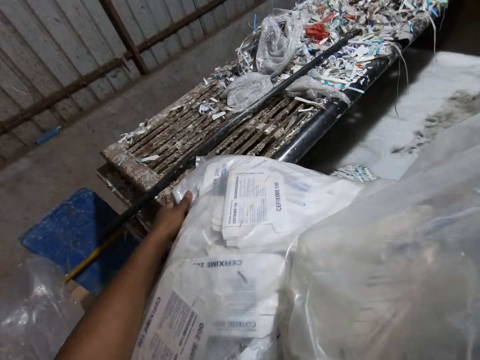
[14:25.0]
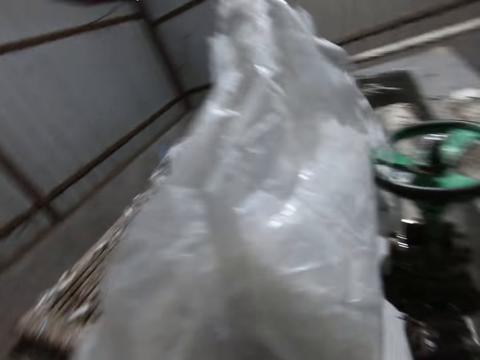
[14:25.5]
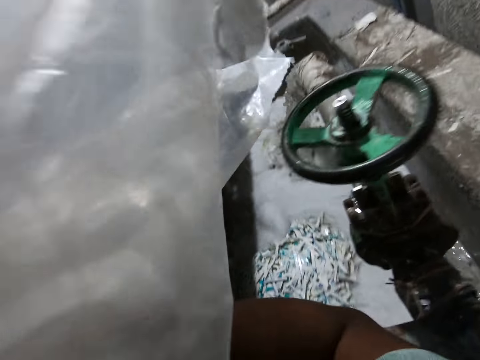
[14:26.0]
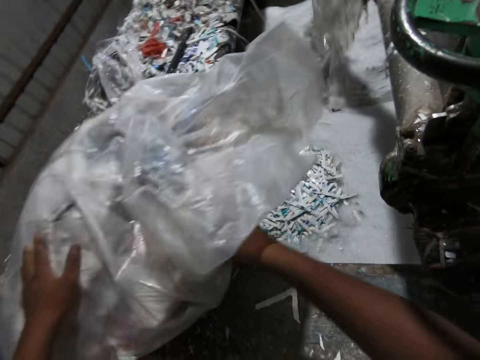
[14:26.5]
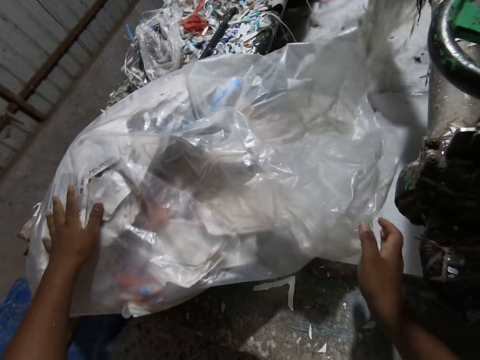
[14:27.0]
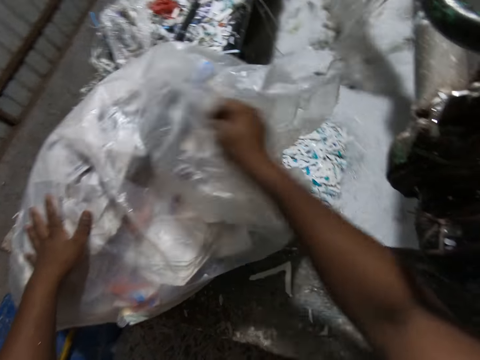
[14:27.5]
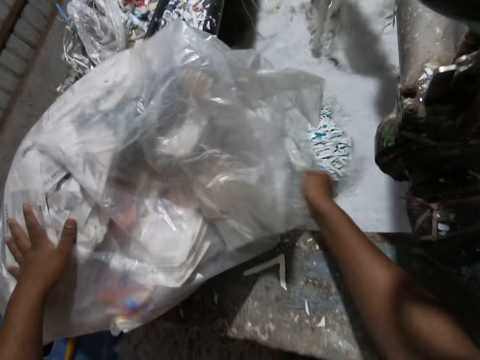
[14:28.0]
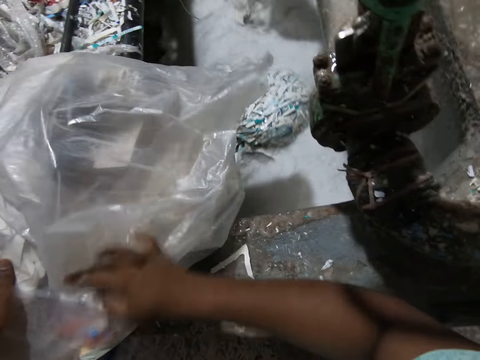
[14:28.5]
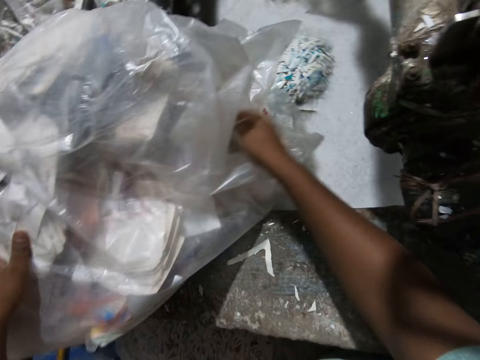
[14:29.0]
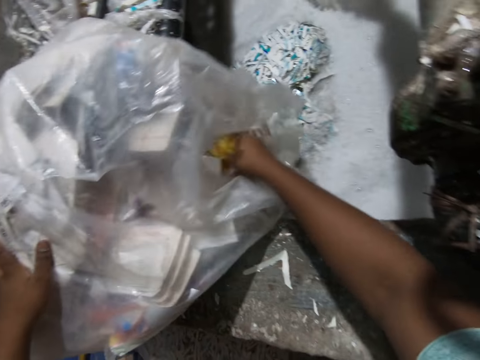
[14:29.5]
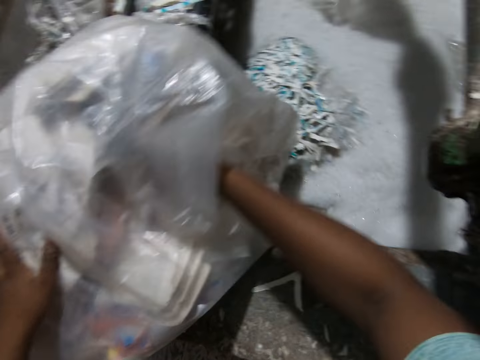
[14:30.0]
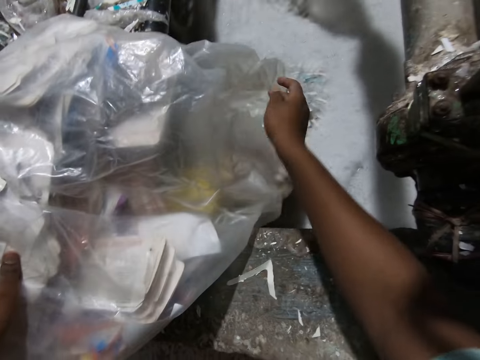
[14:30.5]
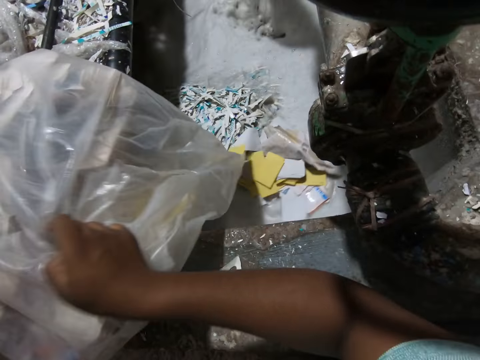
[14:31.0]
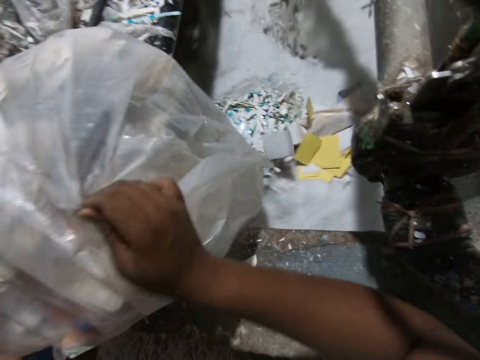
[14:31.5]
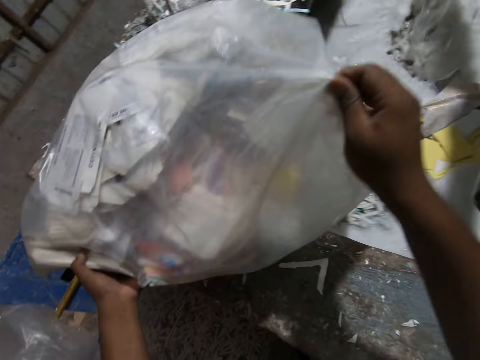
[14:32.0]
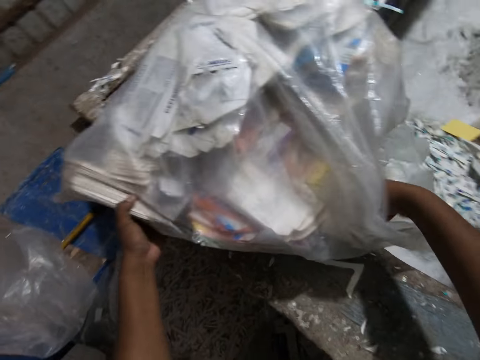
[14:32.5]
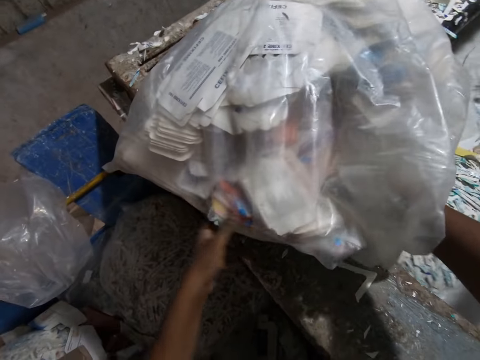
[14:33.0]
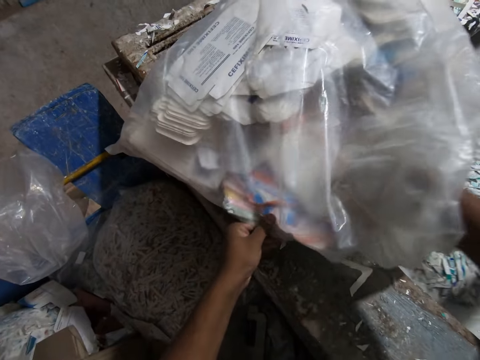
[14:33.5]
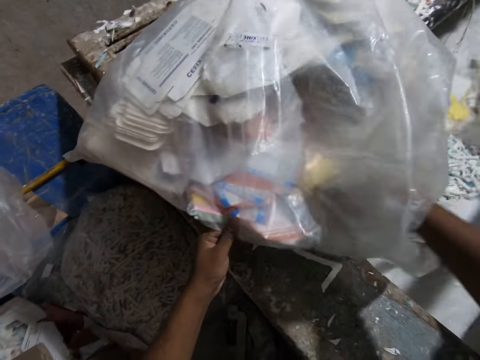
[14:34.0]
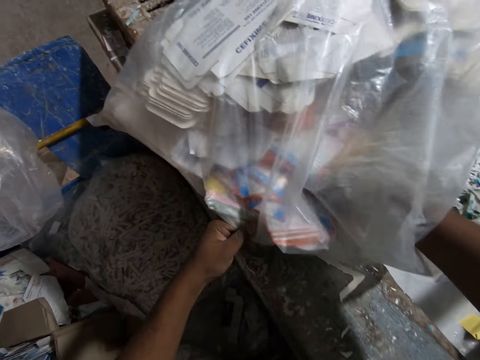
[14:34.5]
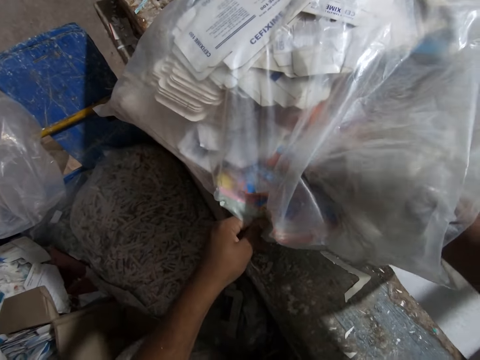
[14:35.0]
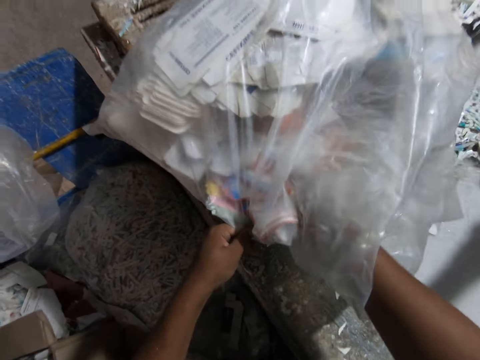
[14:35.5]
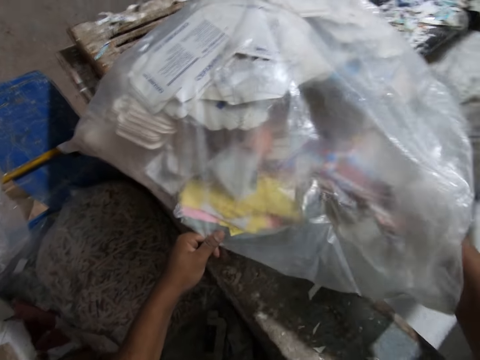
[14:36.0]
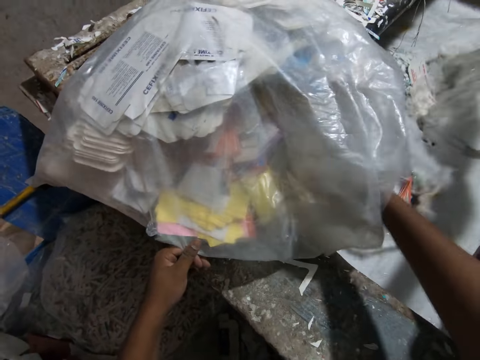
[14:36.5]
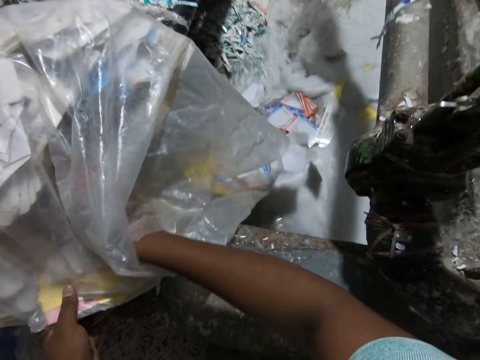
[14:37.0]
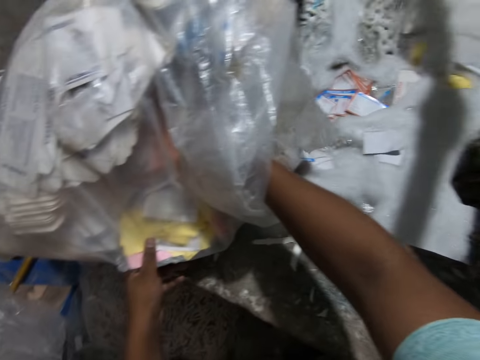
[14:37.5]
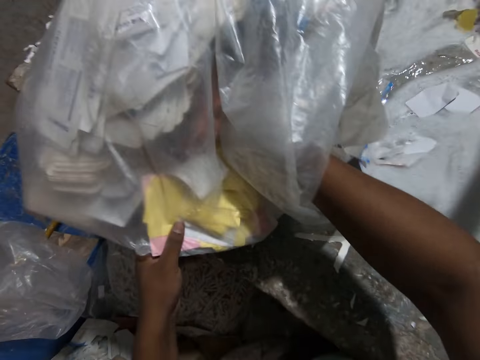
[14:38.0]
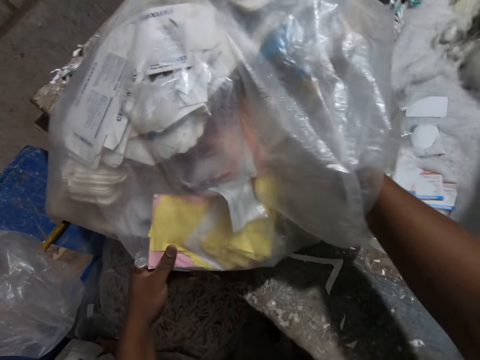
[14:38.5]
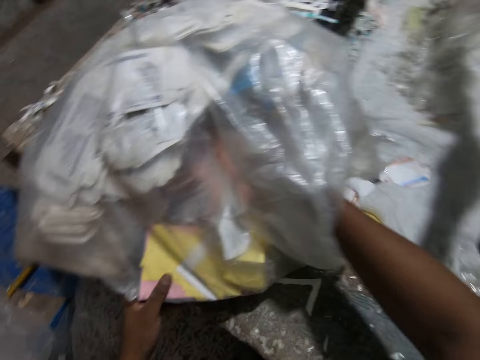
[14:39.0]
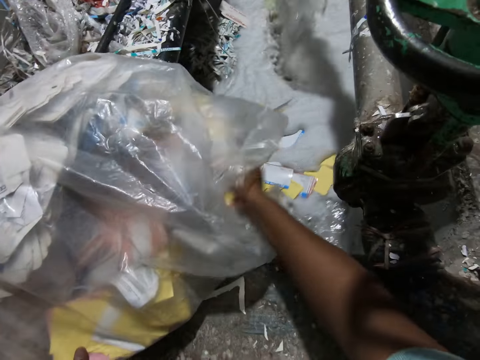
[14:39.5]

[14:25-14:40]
The camera wearer lifts the cellophane bag of papers from the egg crates making machine with his hands. He places the cellophane bag of papers on the egg crates making machine with his hands. He adjusts the cellophane bag of papers on the egg crates making machine with his right hand. He pours paper from the cellophane bag of papers into the egg crates making machine with his right hand. He adjusts the cellophane bag of papers on the egg crates making machine with his right hand. He pours paper from the cellophane bag of papers into the egg crates making machine with his right hand.

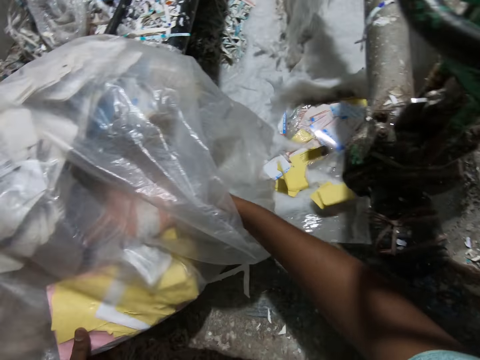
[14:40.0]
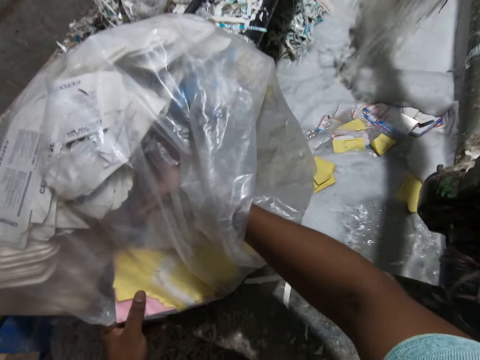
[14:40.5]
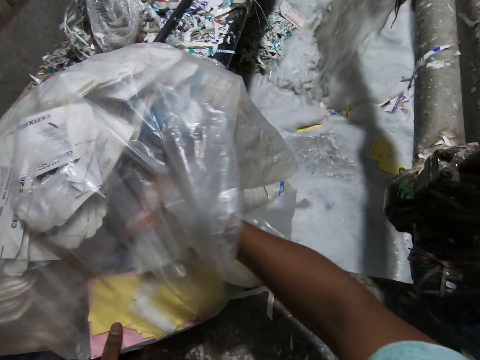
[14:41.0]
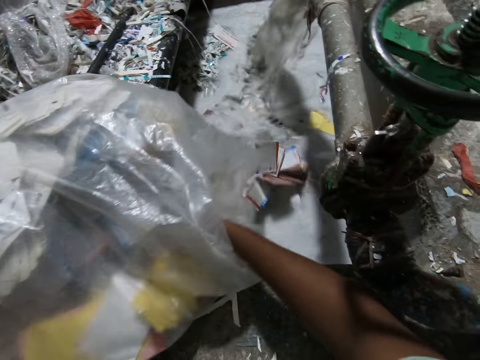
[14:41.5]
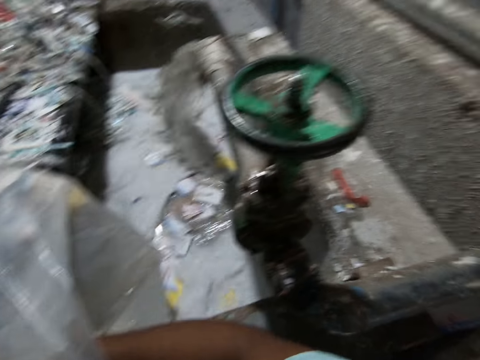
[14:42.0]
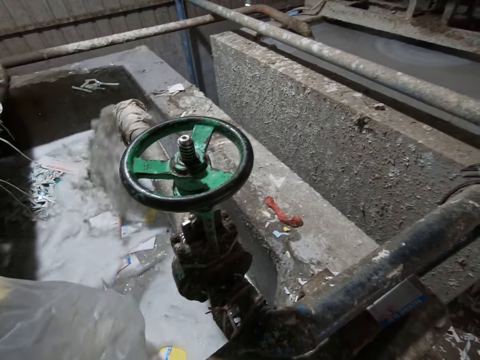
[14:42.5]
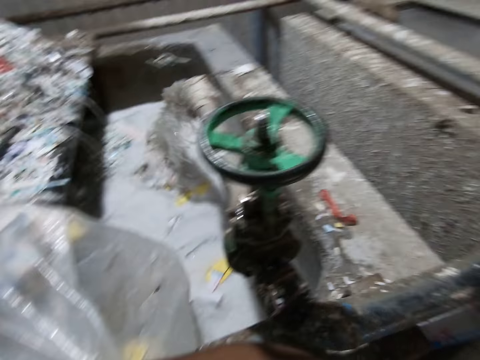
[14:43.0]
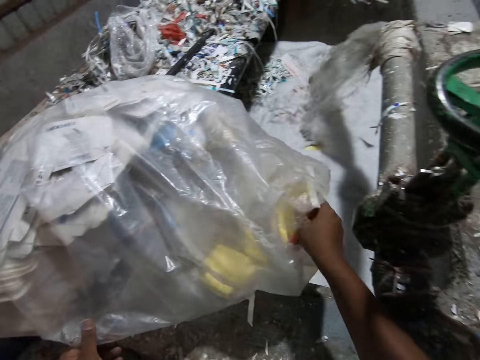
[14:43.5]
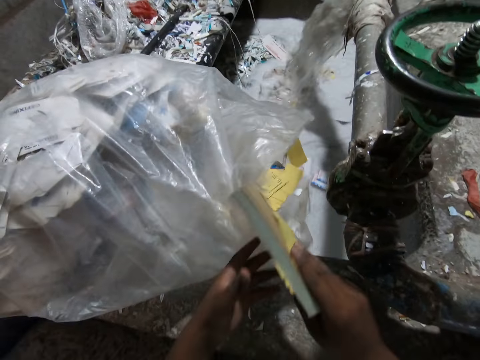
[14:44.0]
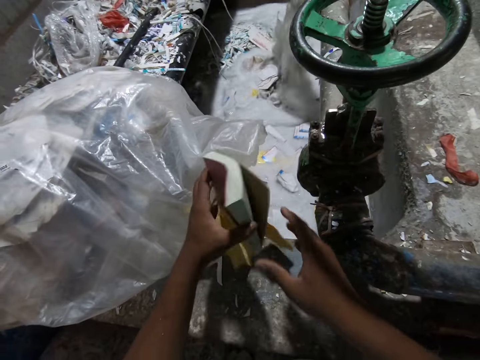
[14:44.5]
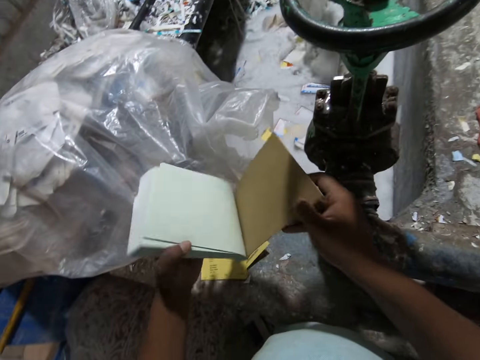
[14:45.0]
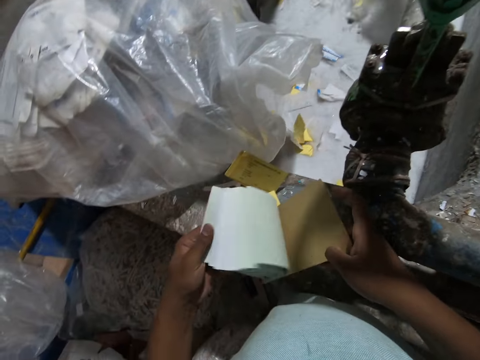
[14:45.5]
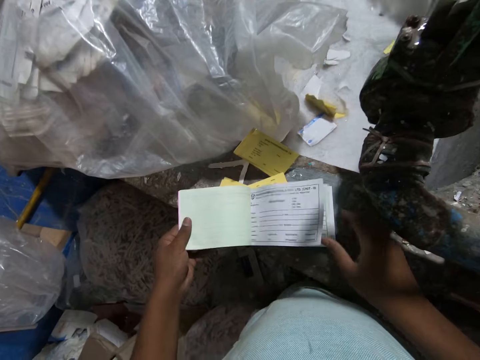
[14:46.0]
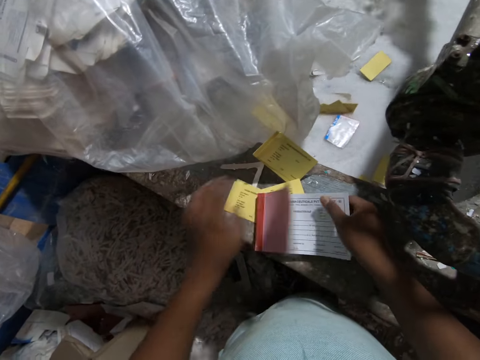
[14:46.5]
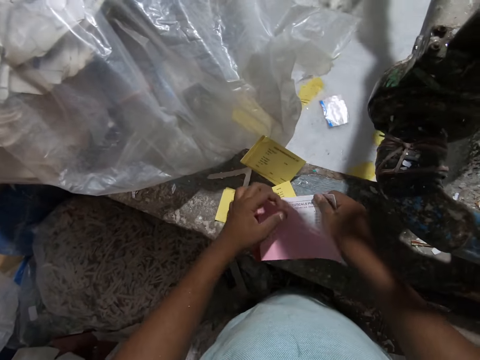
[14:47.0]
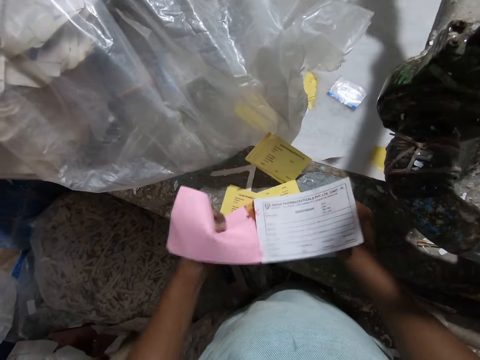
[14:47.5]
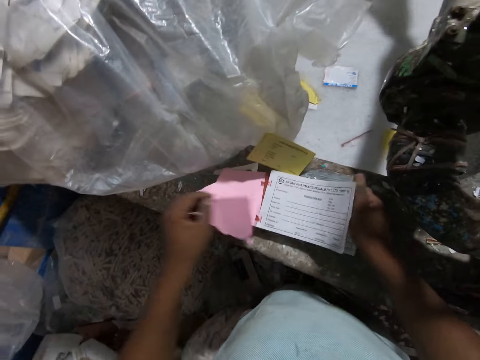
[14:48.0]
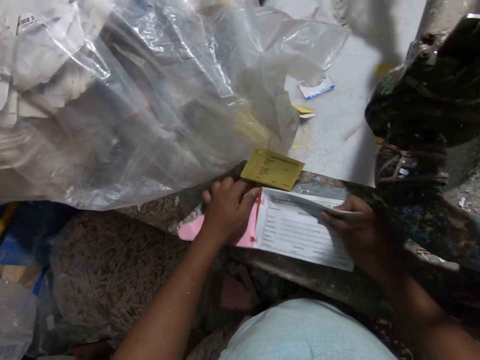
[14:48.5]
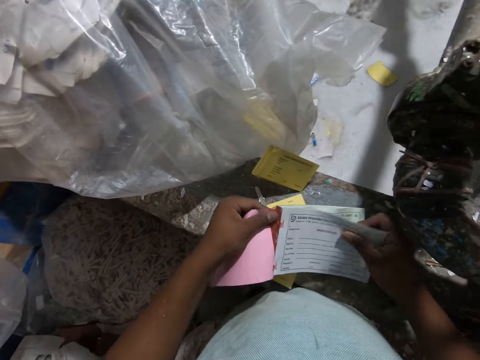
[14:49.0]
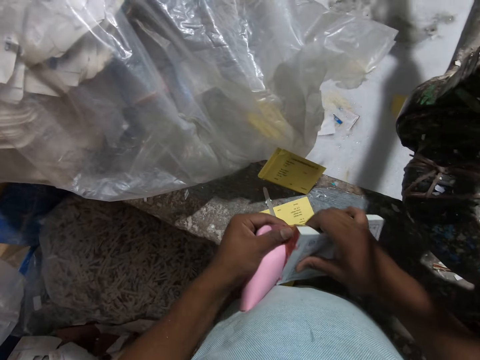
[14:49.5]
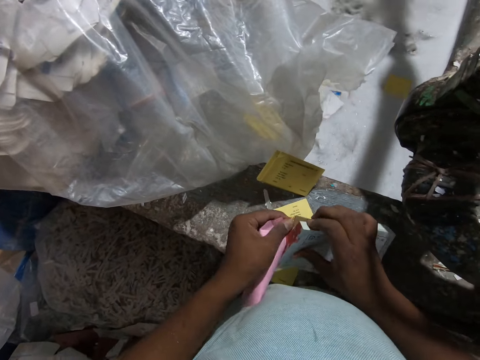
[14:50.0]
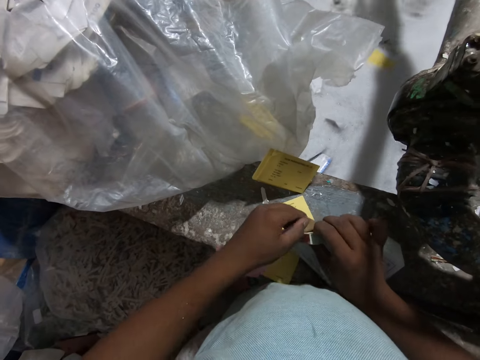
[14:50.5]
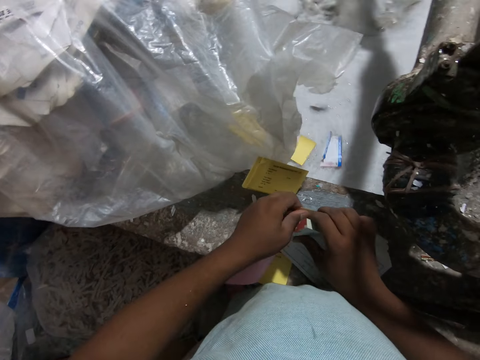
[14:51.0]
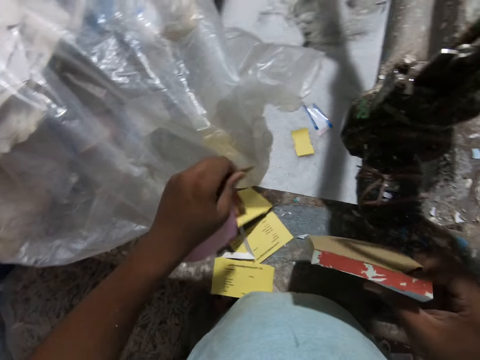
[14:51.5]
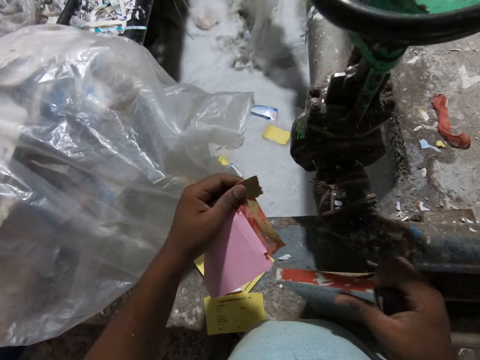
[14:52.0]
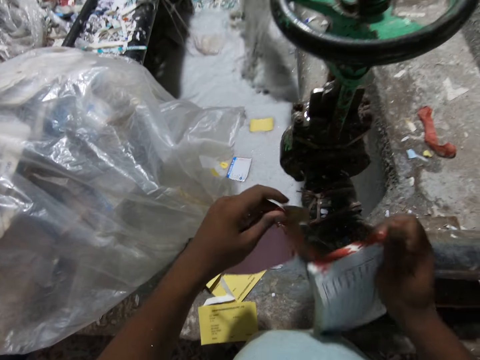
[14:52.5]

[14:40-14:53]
The camera wearer picks a booklet from the cellophane bag of papers with his right hand. He passes the booklet from his right hand to his left hand. He holds the booklet with his hands. He flips the sheets of the booklet with his left hand. He places the booklet on the egg crates making machine with his hands. He tears off a piece of paper, the cover, from the booklet in his right hand with his left hand. He tears off a piece of paper again.
